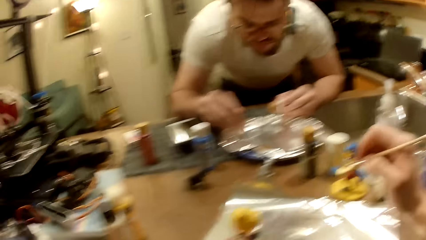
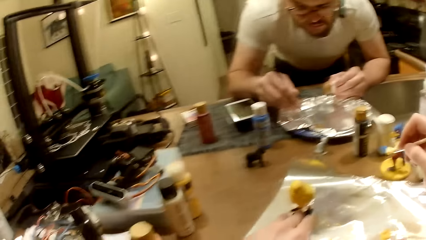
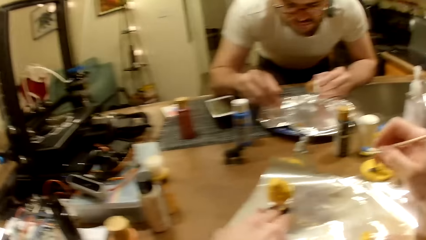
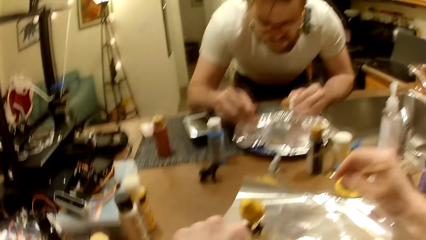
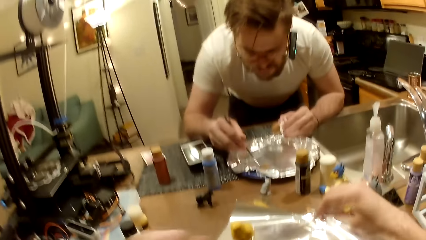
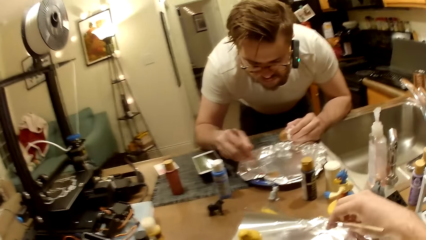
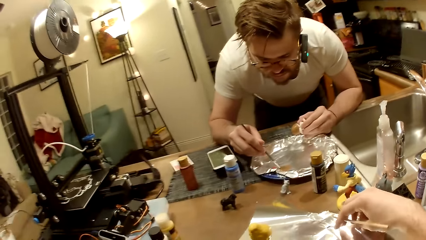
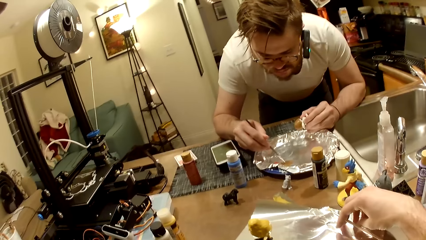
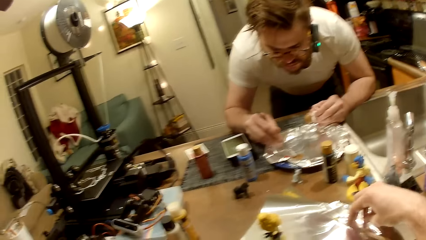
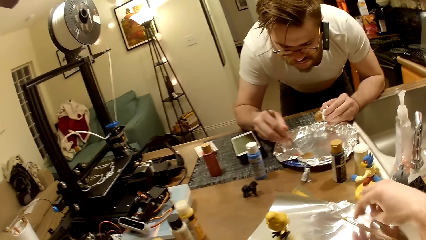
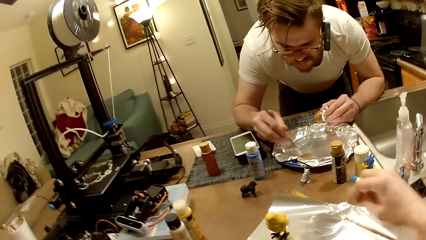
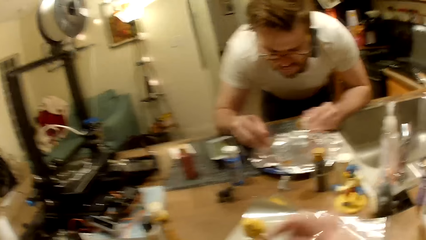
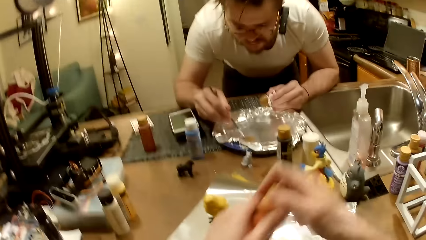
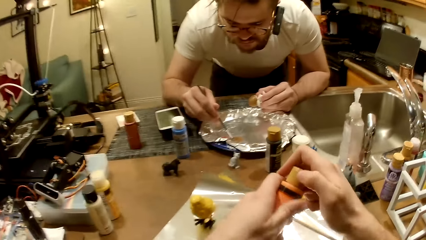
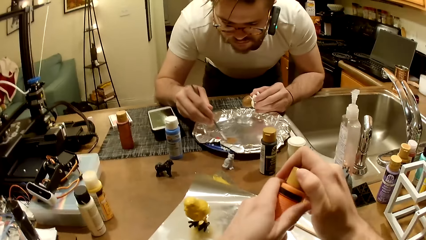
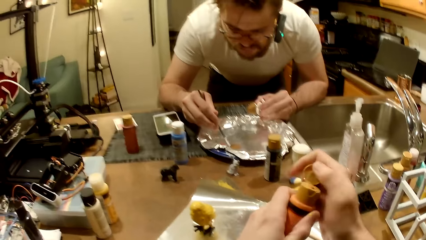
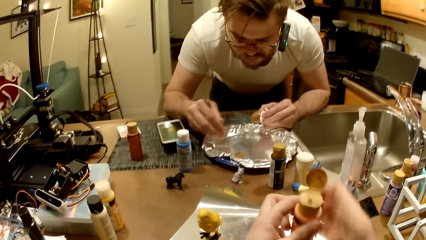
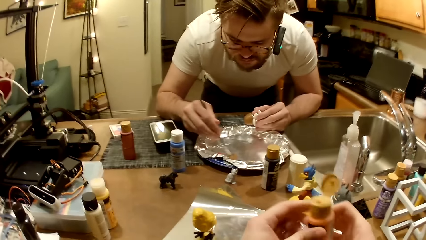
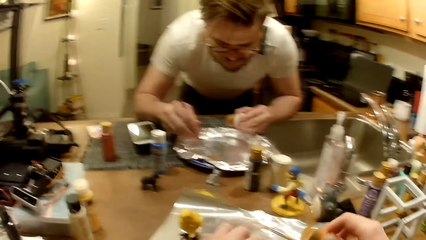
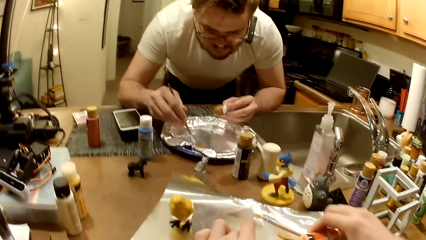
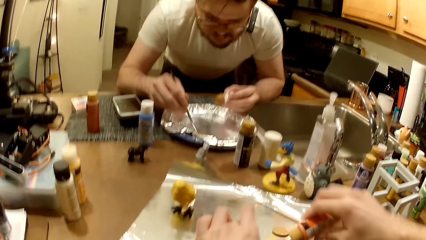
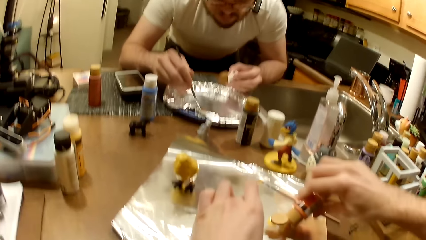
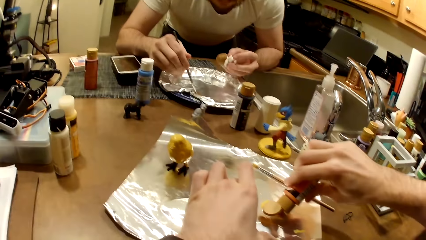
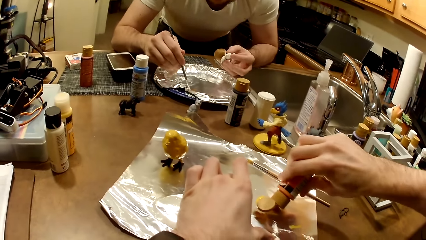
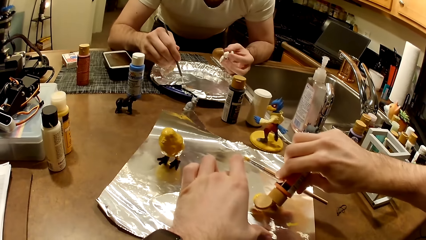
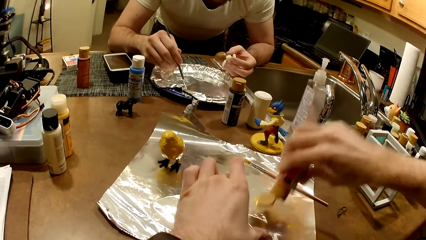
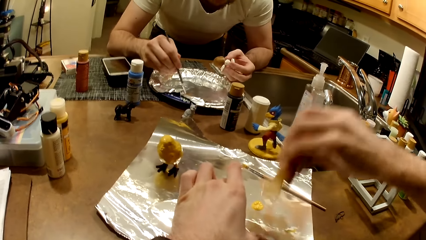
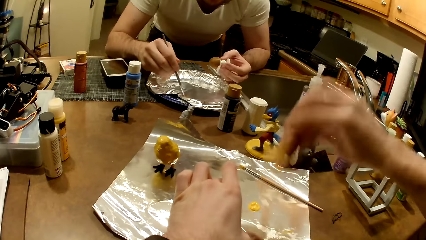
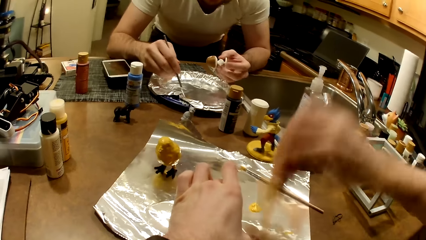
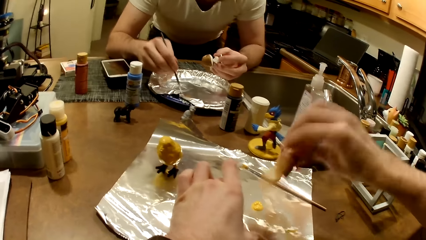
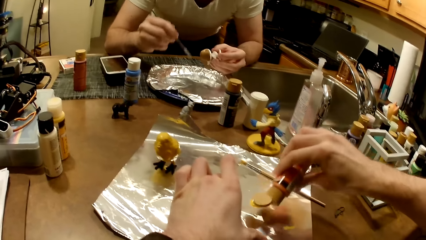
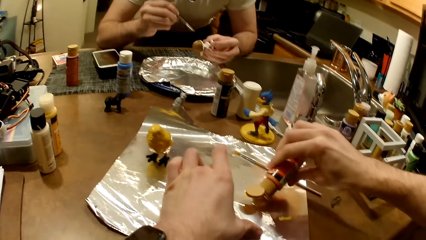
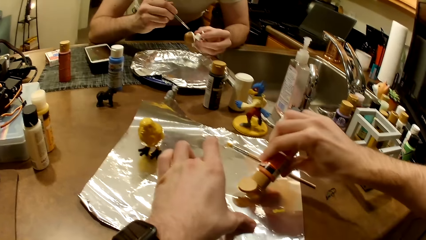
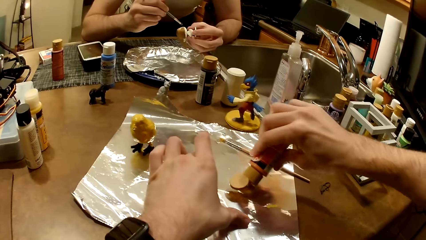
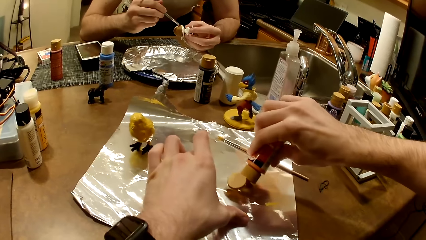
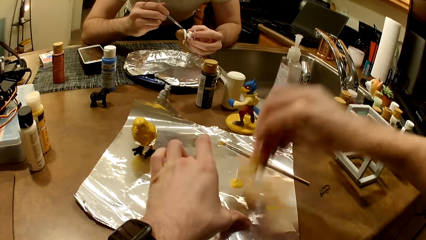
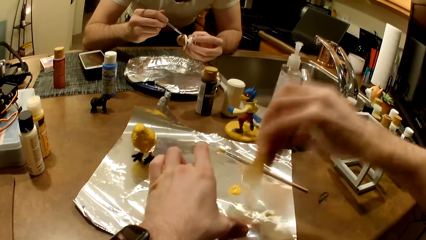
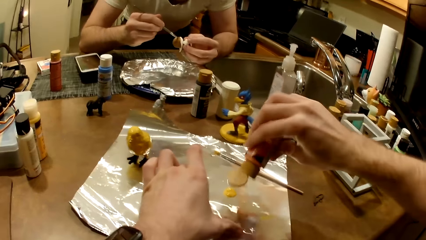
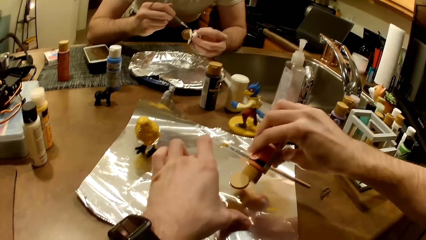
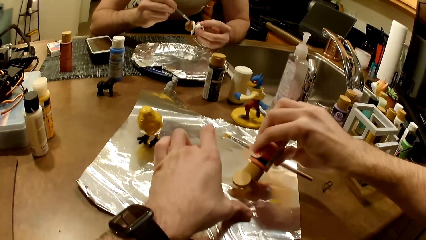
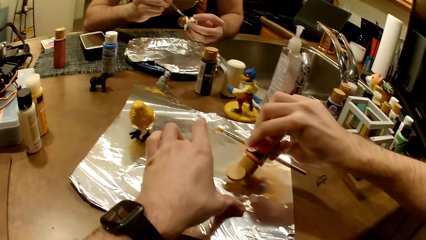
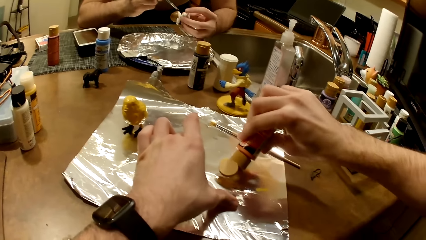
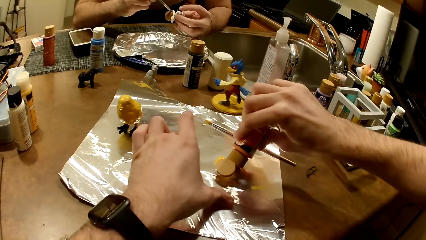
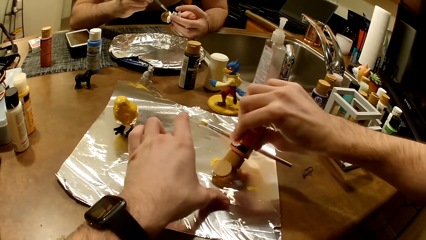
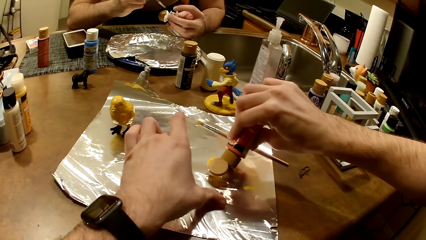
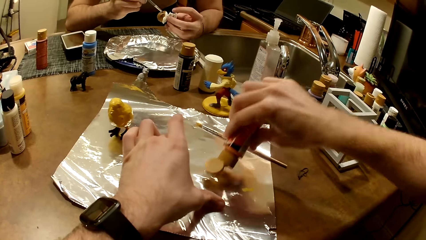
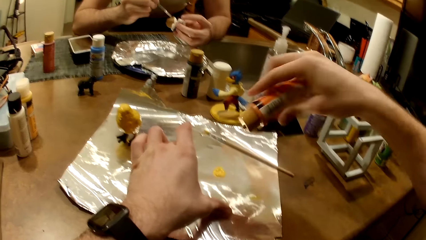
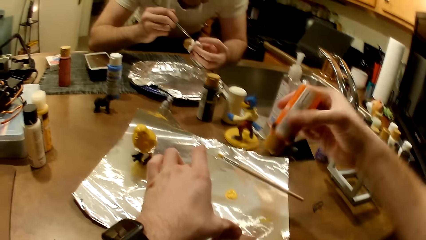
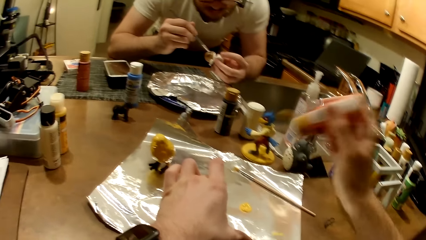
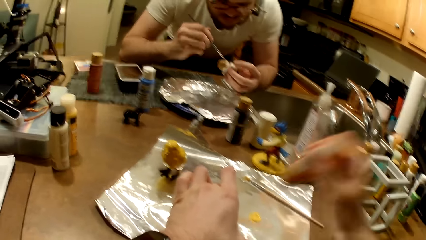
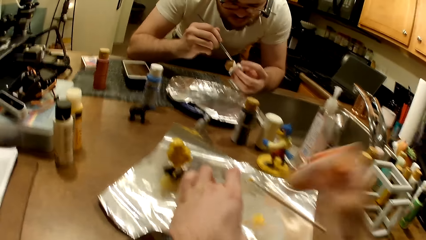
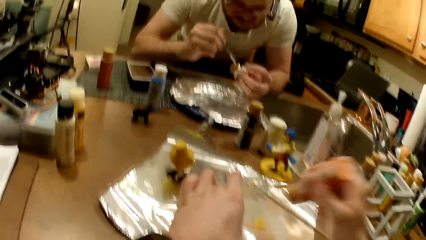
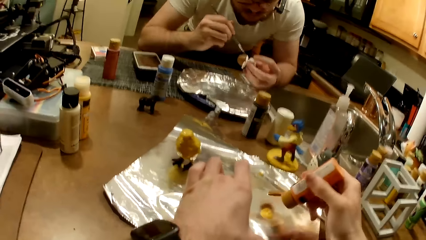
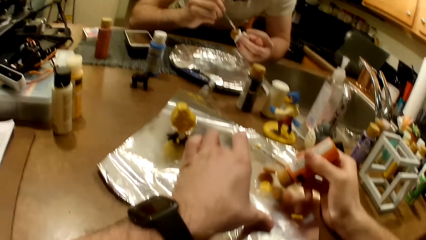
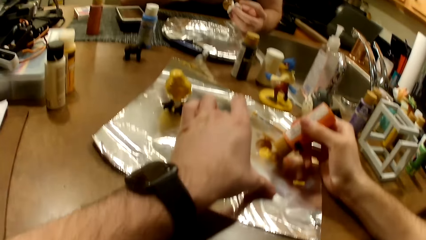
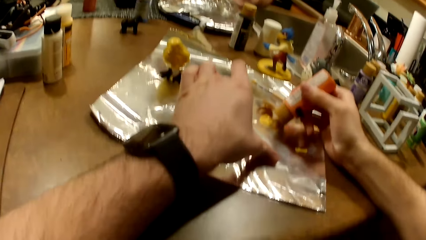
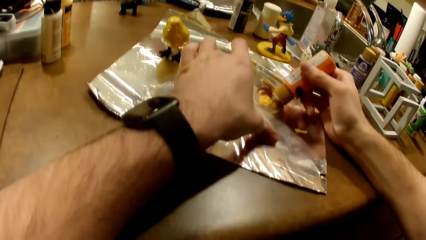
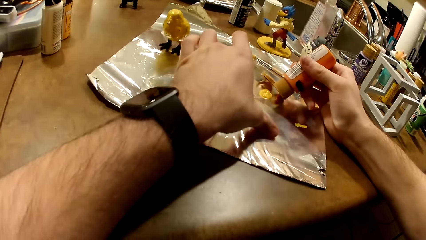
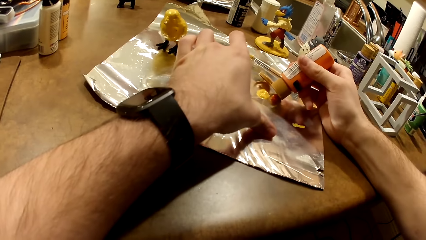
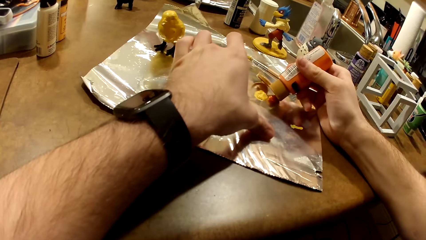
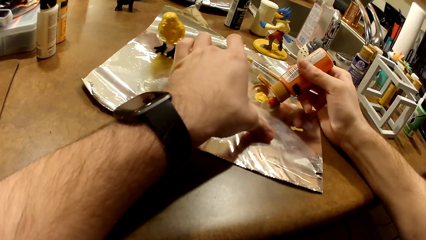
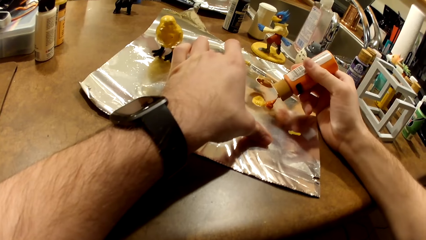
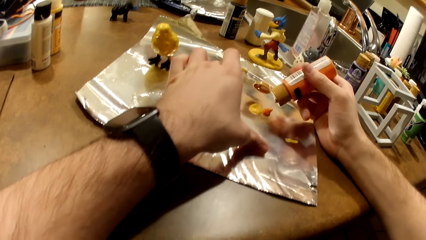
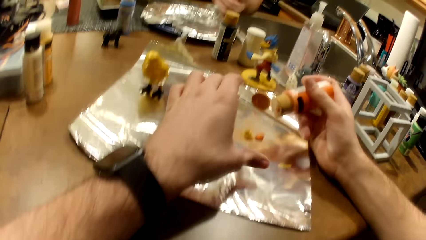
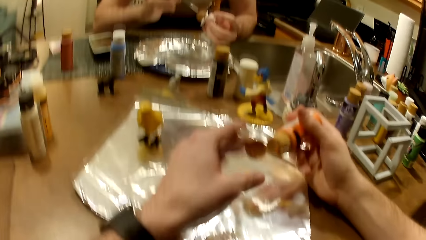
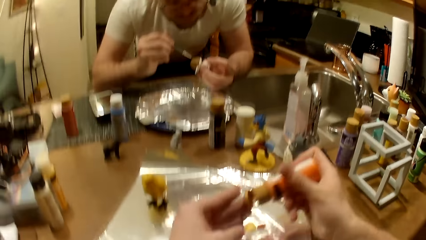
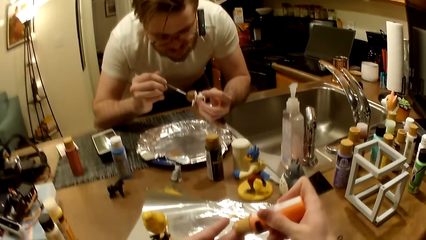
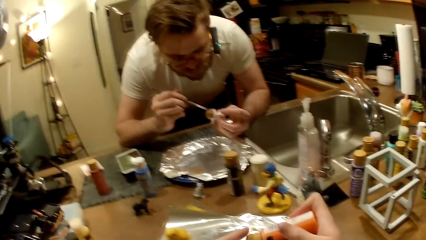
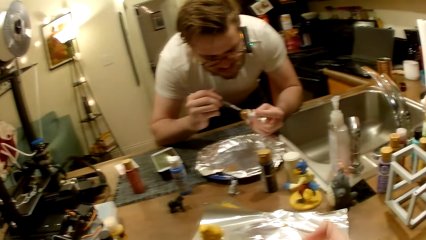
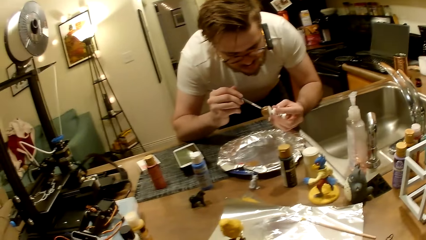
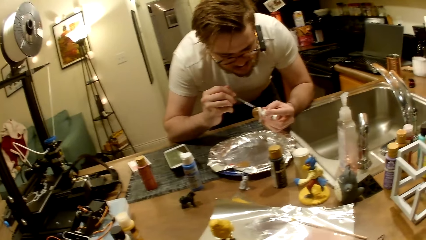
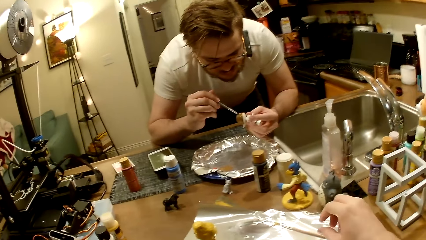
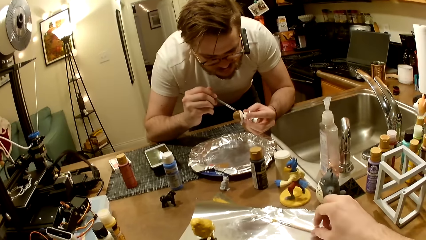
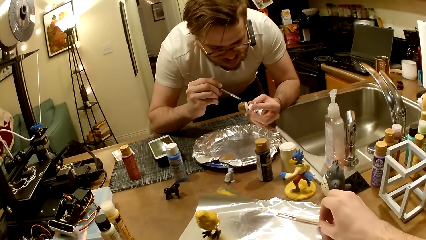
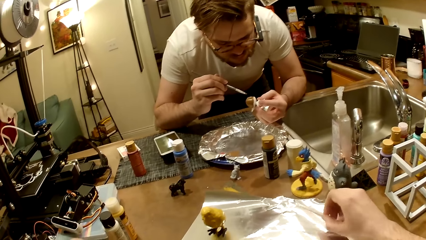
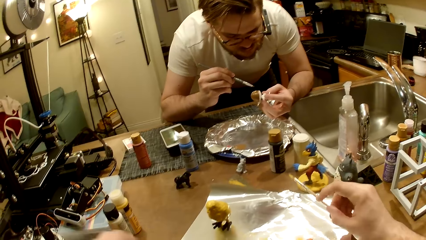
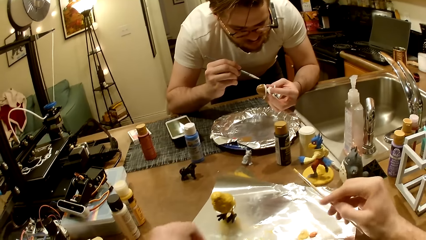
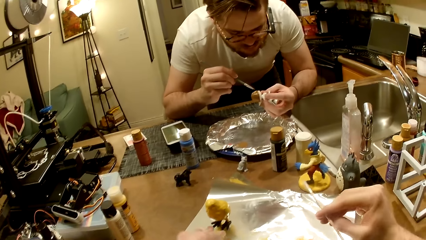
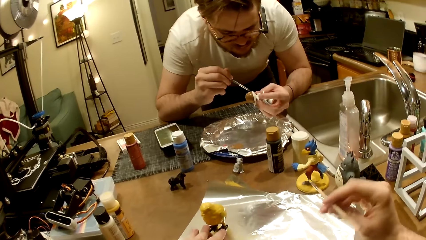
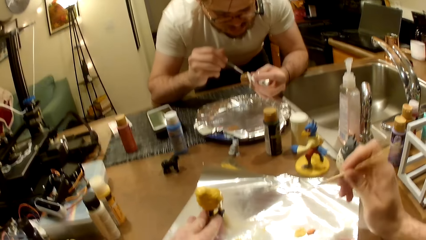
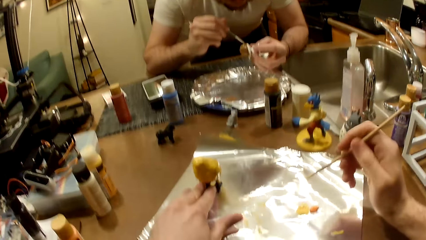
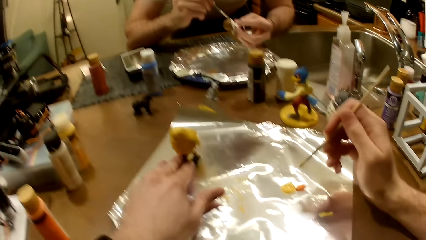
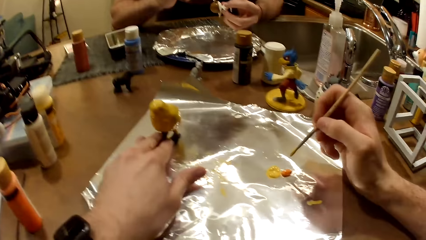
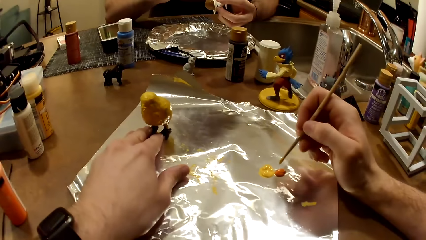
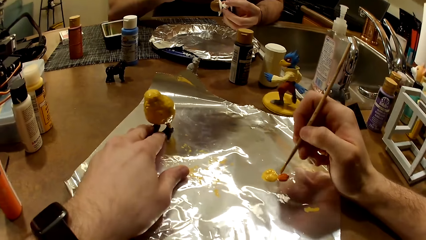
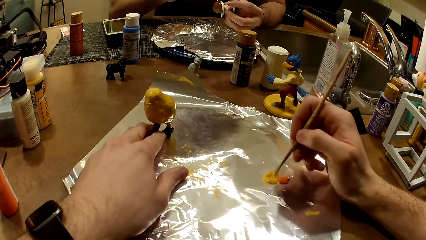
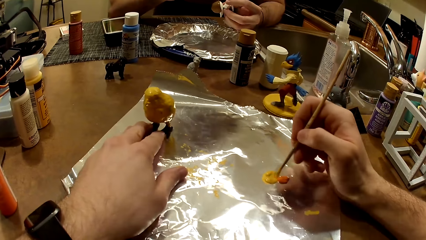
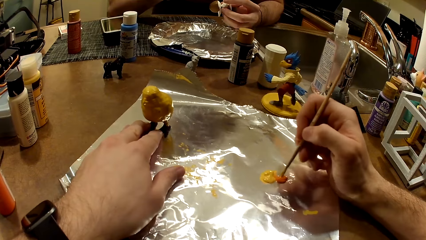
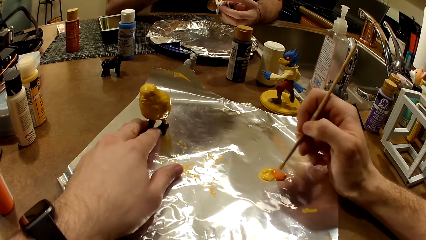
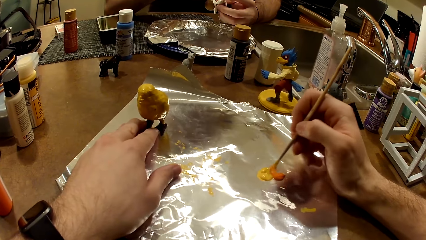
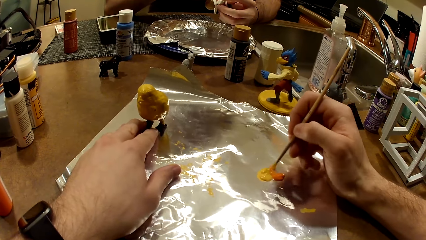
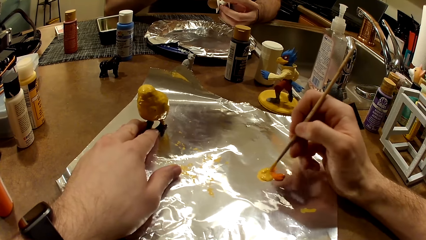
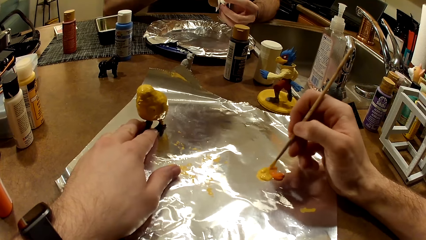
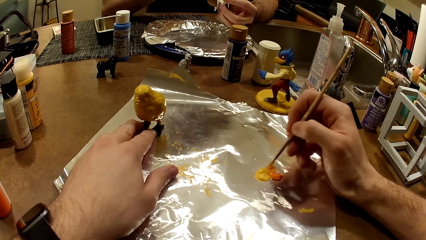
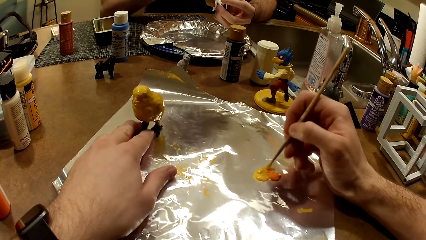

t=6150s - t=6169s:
The camera wearer drops the paint brush on the aluminum foil. A man mixes the paints with a brush. The camera wearer picks up a bottle of paint with both hands. He opens the lid of the paint bottle. He presses the paint bottle. He shakes the opened paint bottle with his right hand. He pours the paints to the aluminum foil. He presses the paint bottle. The man paints the sculpture of something with a painting brush. The camera wearer shakes the opened paint bottle with his right hand. He presses the paint bottle. He shakes the opened paint bottle with his right hand. He pours an orange oil paint on the aluminum foil. He closes the lid of the paint bottle with his left hand. He picks up the paint brush from the aluminum foil. He holds the bird figurine in place with his left hand. He stirs the paints together with the painting brush.
